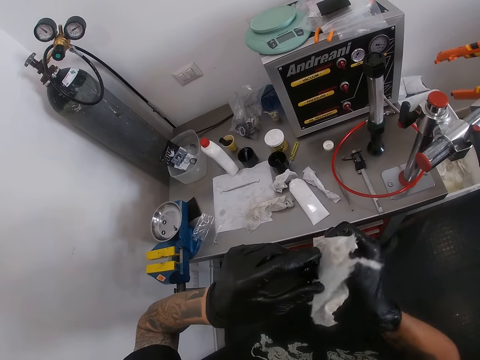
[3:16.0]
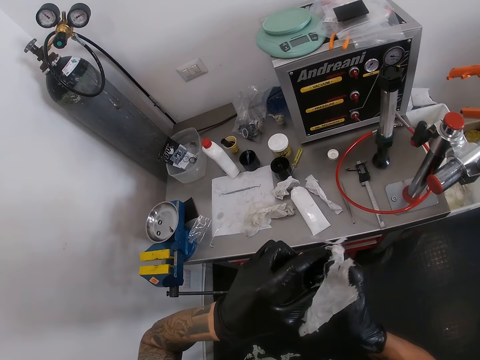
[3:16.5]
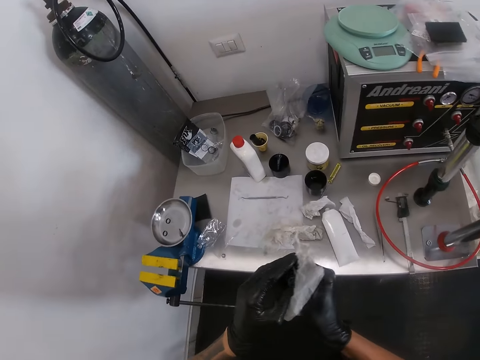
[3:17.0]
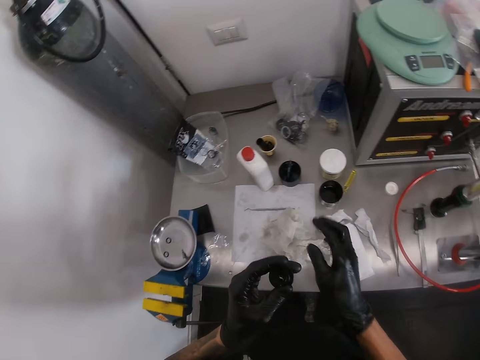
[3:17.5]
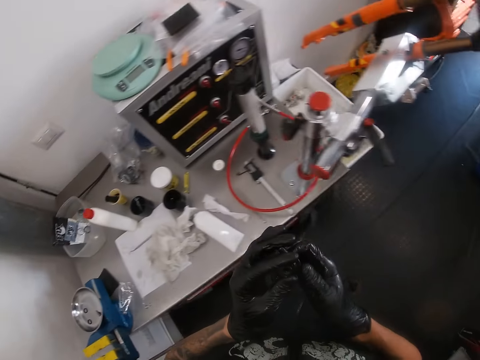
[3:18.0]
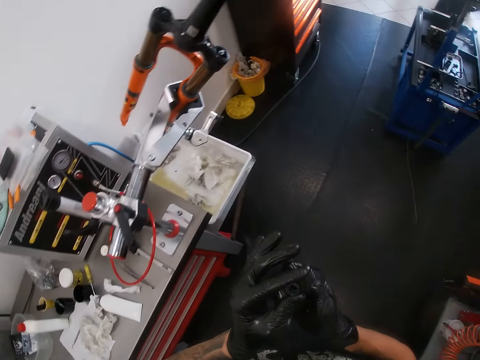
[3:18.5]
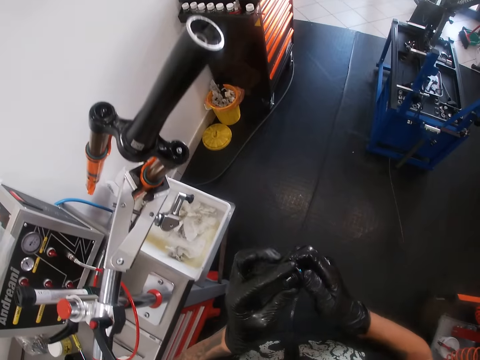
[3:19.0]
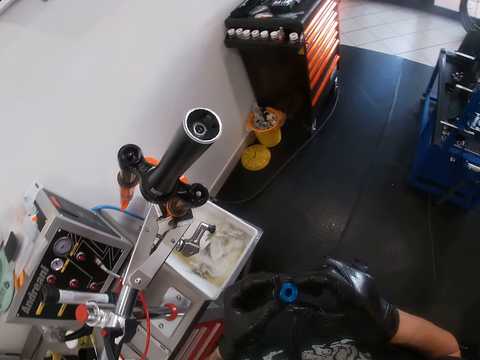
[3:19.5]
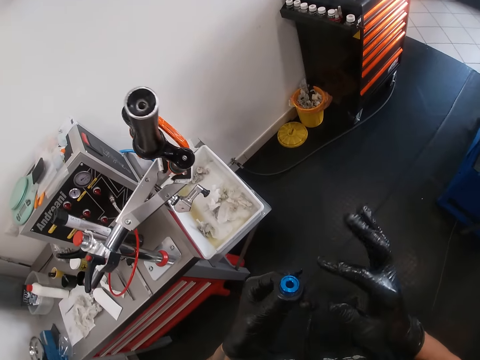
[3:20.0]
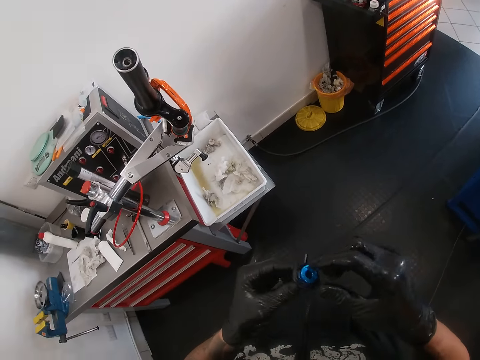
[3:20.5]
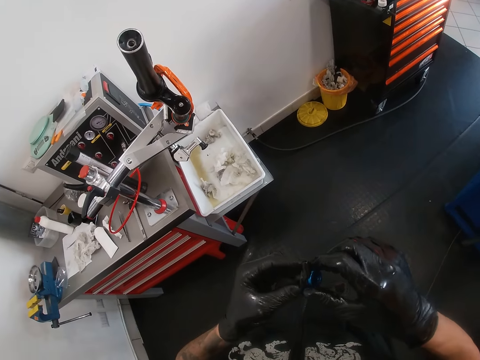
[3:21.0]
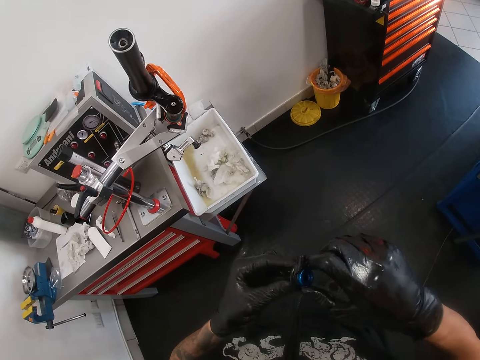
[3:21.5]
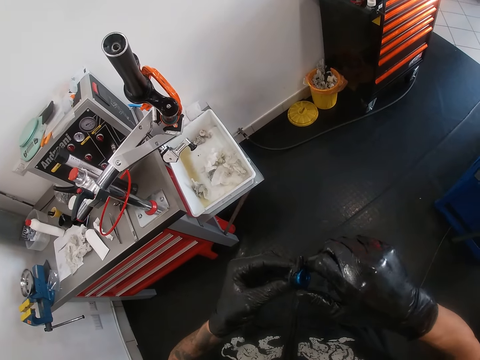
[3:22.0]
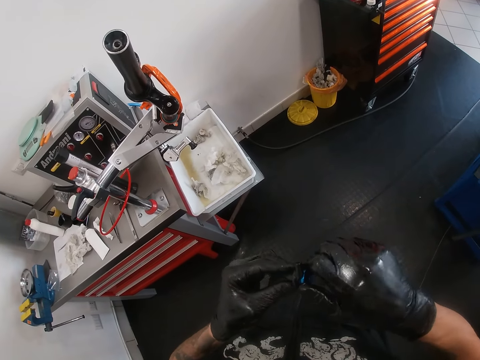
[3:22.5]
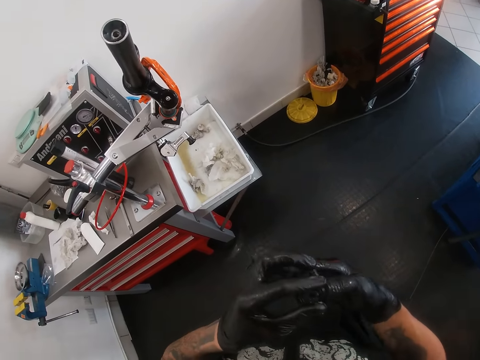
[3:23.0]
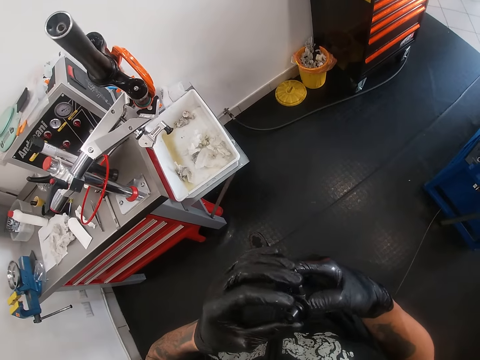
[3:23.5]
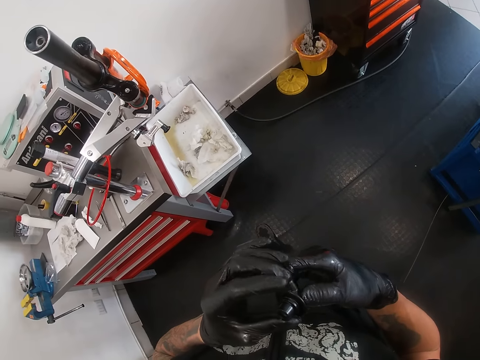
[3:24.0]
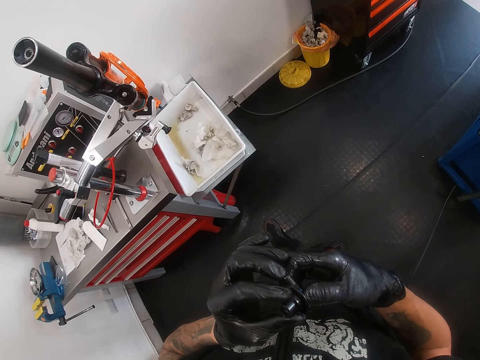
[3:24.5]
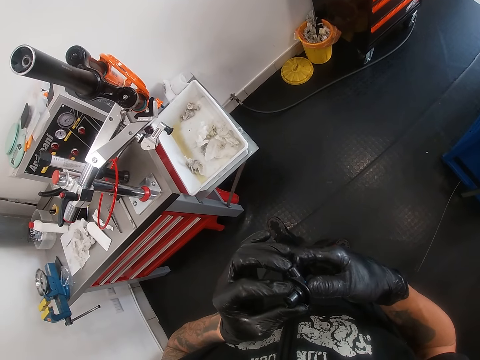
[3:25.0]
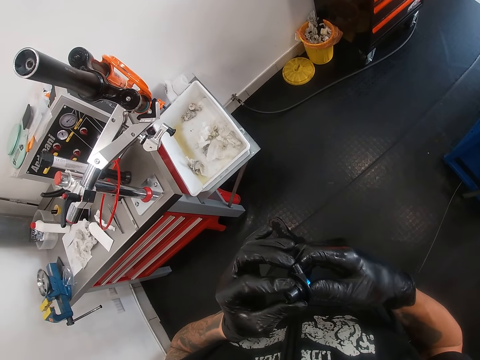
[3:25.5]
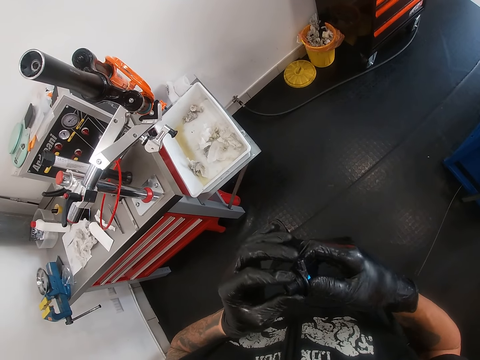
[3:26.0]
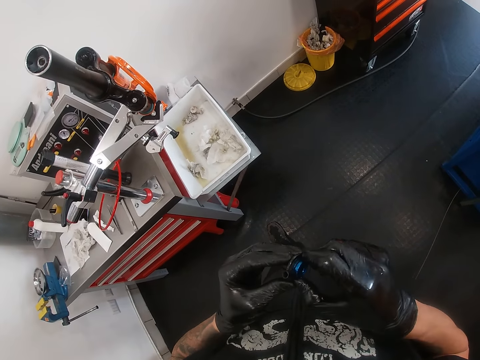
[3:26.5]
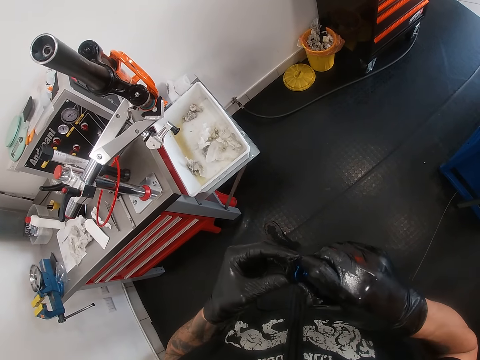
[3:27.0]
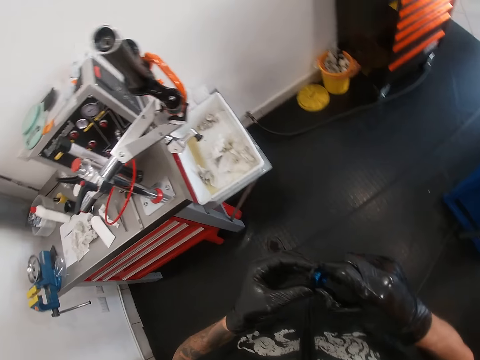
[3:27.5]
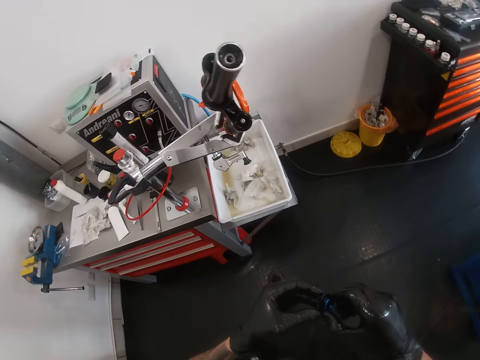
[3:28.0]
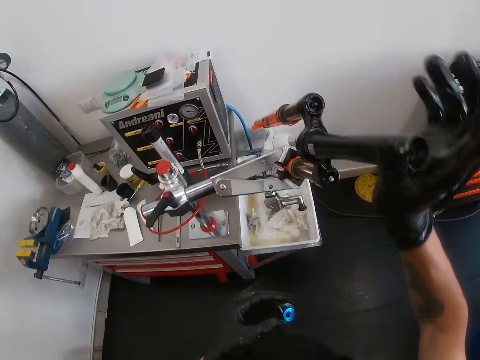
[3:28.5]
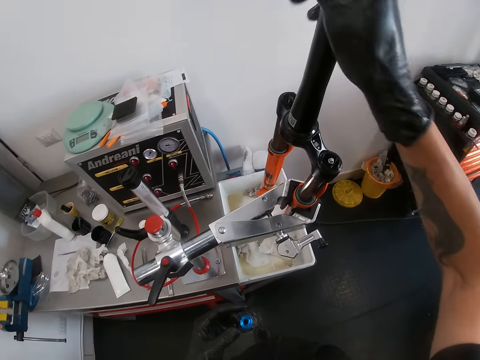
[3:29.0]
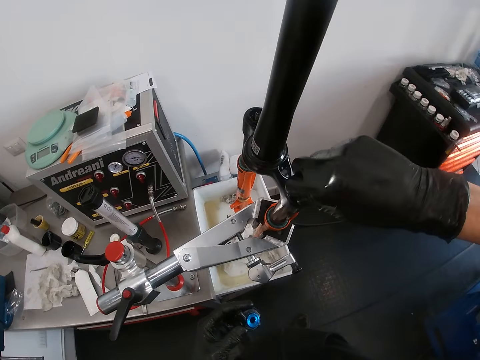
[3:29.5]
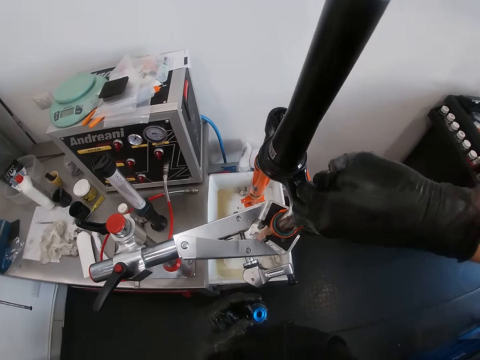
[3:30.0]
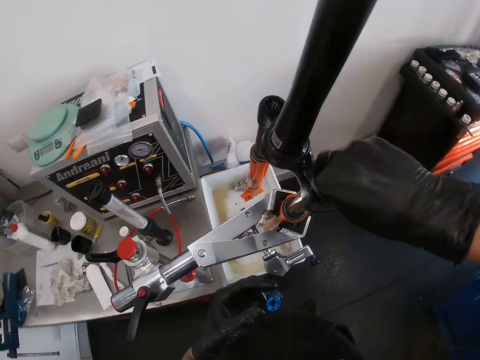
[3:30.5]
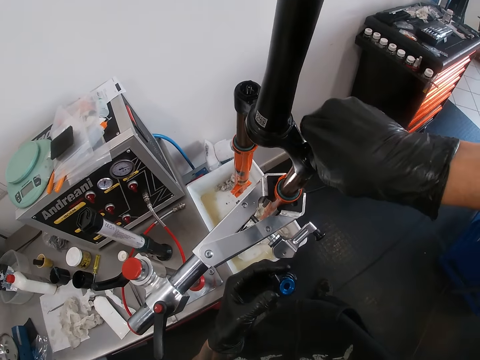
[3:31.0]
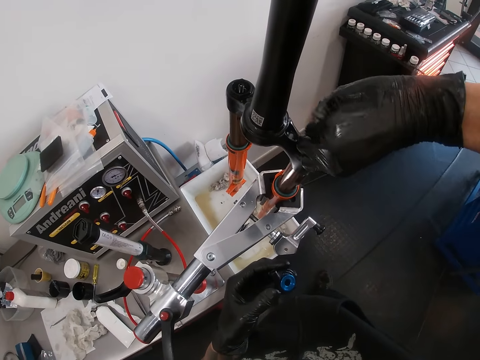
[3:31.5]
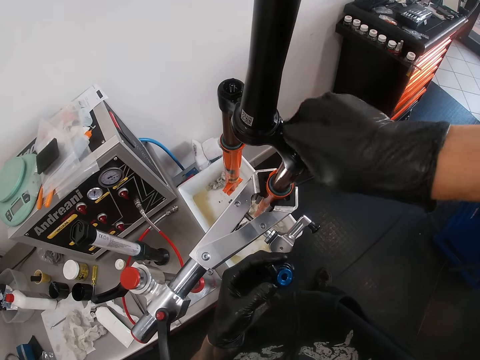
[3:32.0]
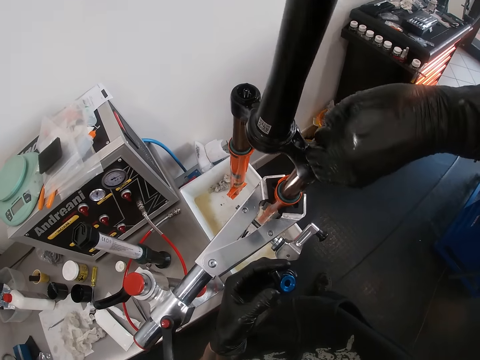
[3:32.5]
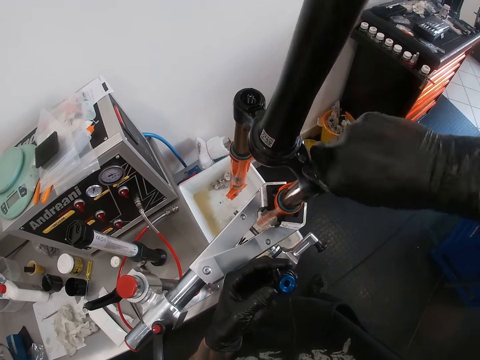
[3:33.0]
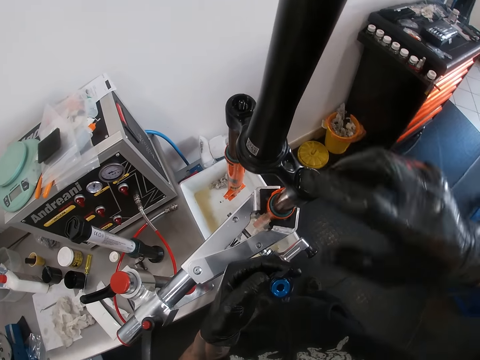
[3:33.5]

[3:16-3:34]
The camera wearer drops the white rag on the table with his right hand. He inspects the headset stem cover. He adjusts a bicycle steerer tube with his right hand. He adjusts an air valve in the bicycle air fork with his right hand. He fastens the fork.

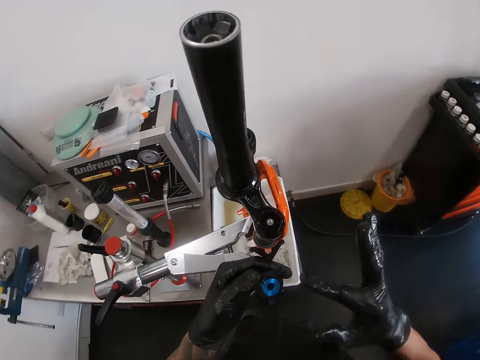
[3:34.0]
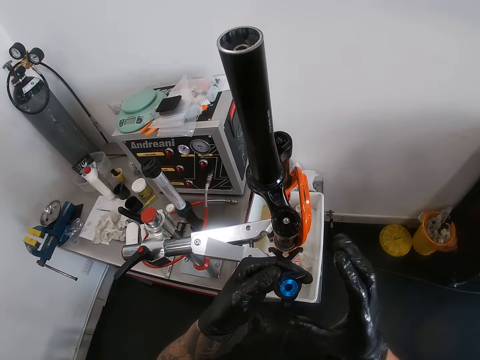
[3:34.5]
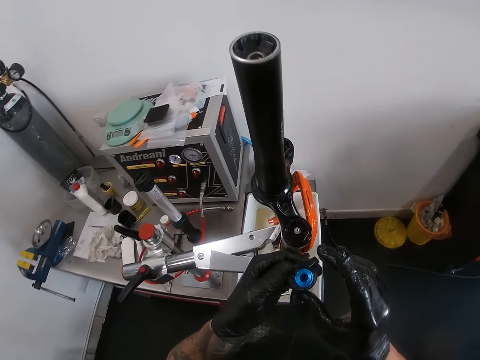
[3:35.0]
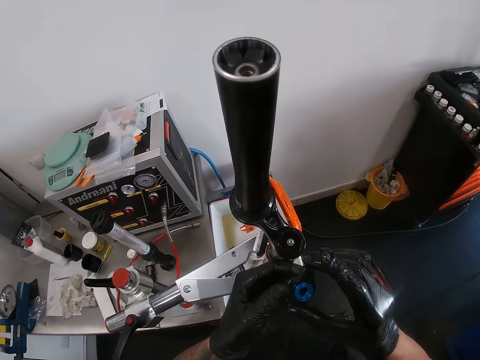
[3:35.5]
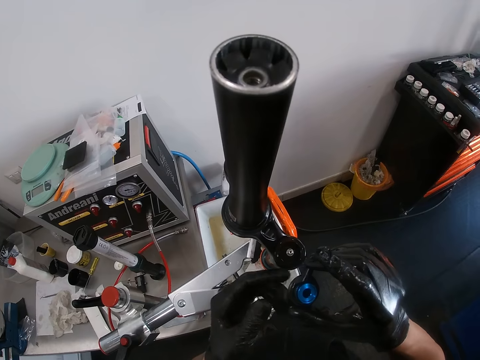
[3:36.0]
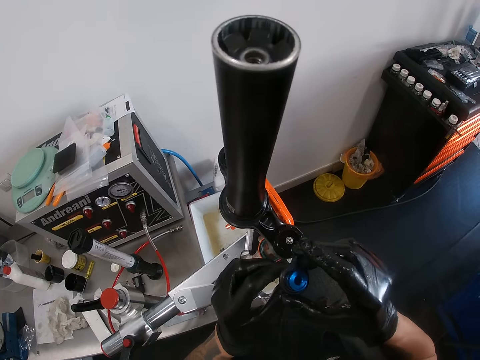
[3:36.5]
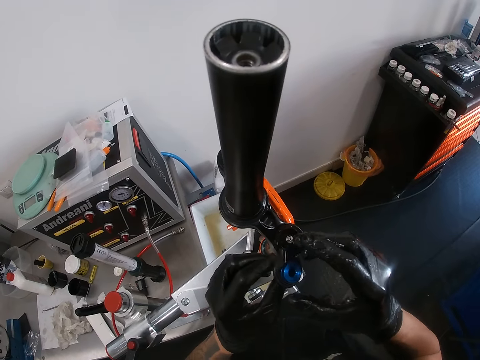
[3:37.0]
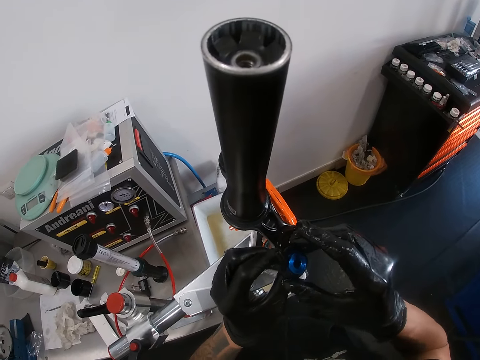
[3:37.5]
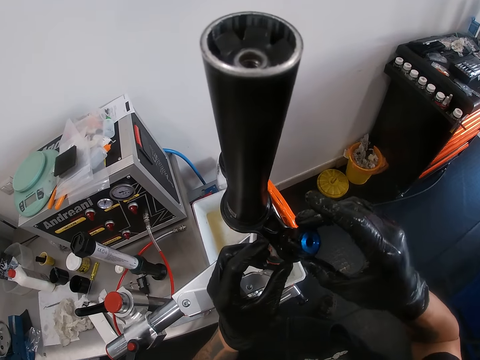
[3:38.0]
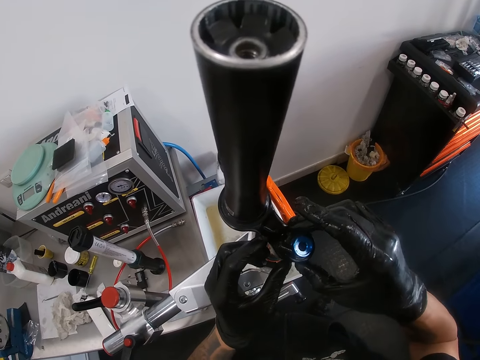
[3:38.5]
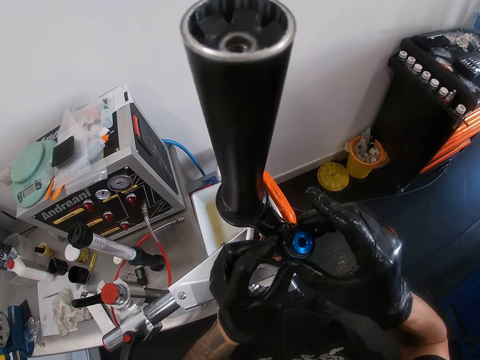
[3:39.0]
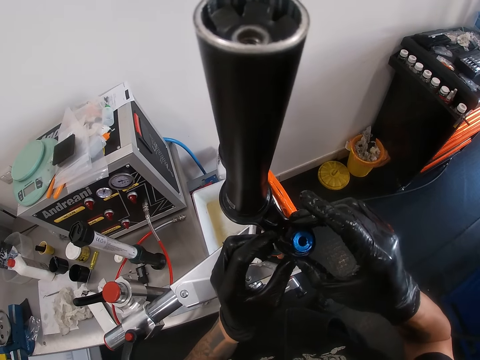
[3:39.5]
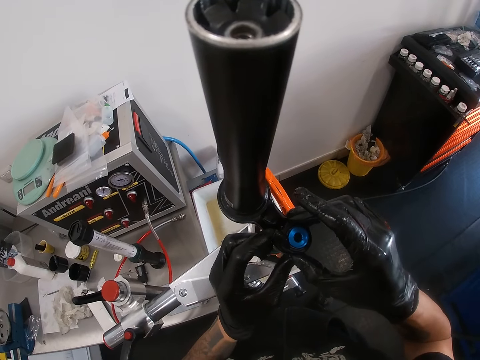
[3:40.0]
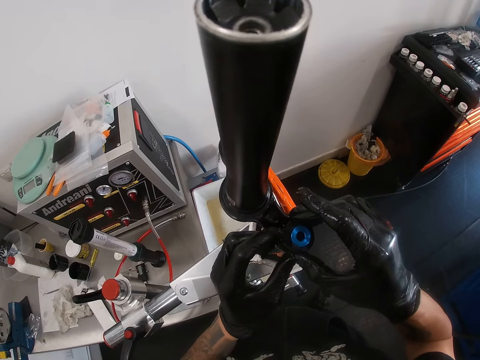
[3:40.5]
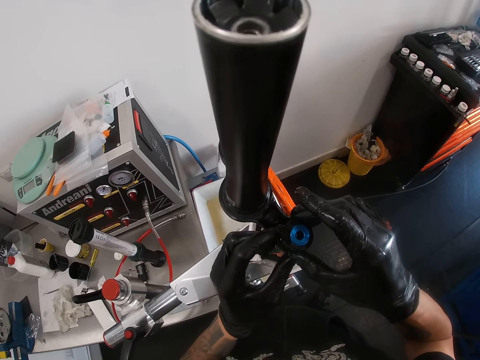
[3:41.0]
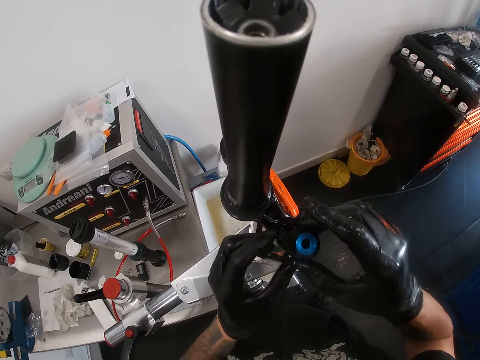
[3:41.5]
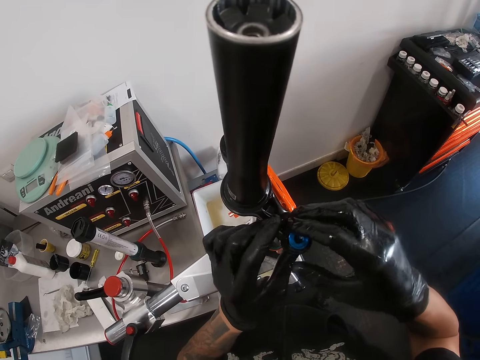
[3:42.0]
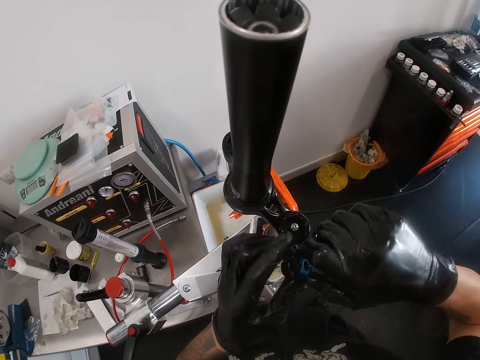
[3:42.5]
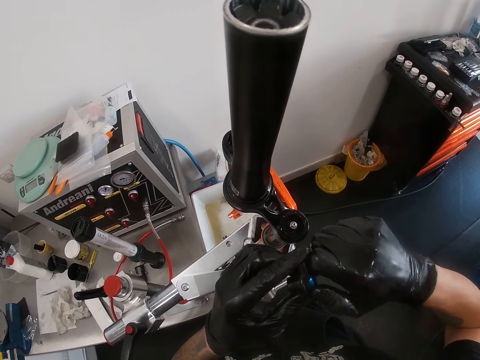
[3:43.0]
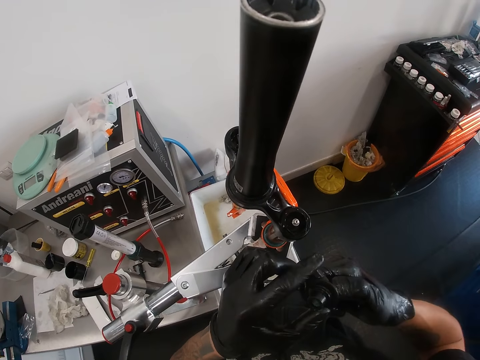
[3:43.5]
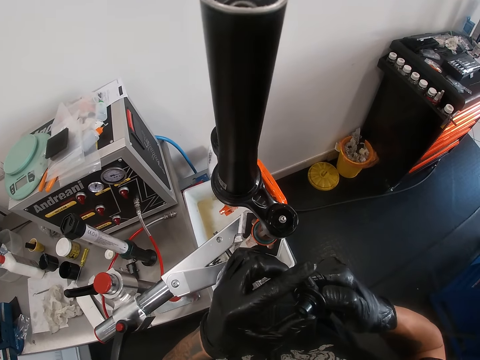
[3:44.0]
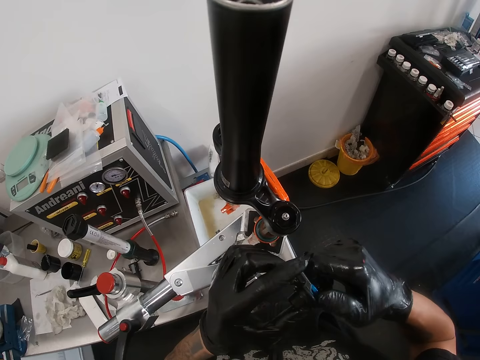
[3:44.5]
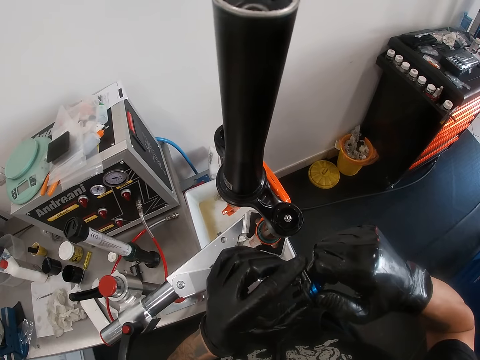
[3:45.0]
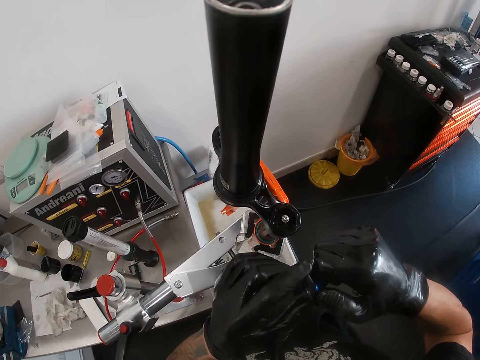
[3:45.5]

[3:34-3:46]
The camera wearer holds the adjustor knob with both hands. They put the adjustor knob on the air valve with both hands. They fasten the fork.
